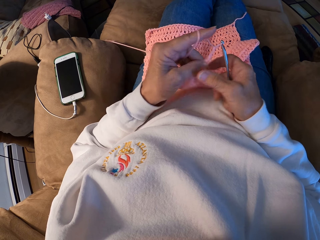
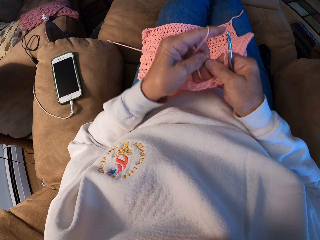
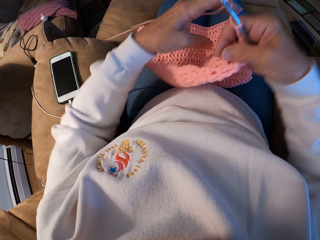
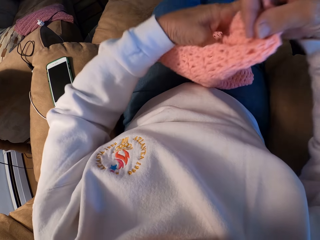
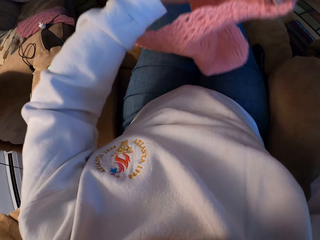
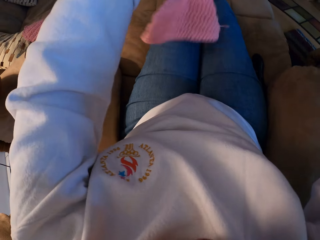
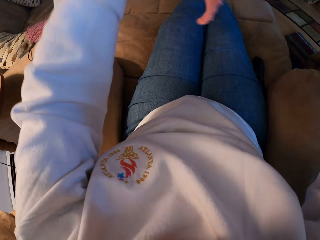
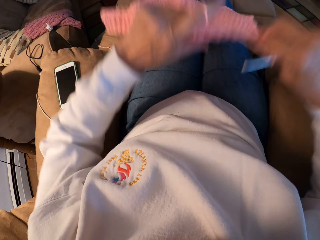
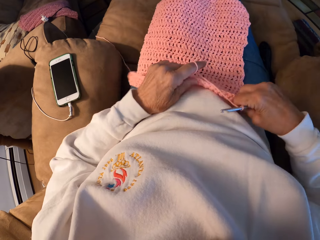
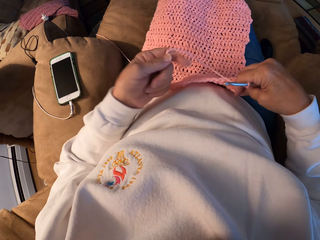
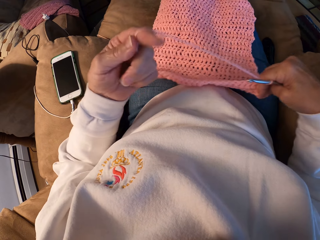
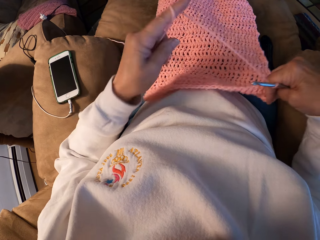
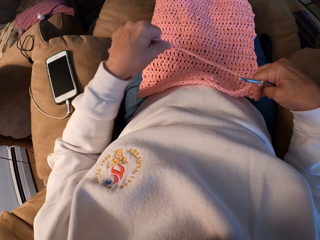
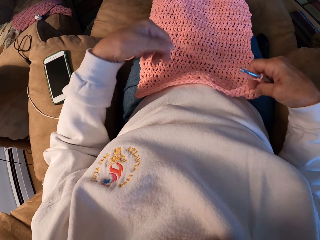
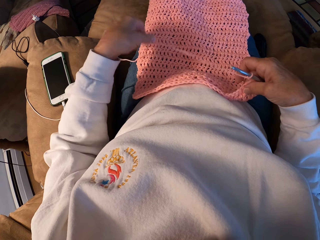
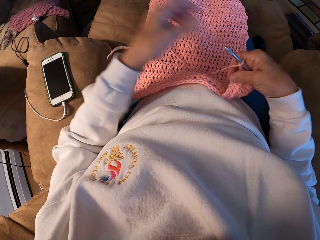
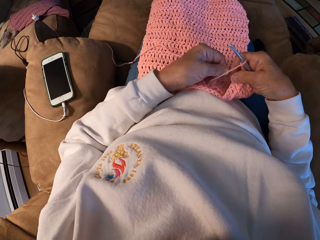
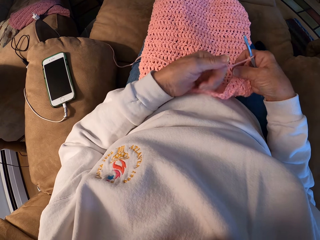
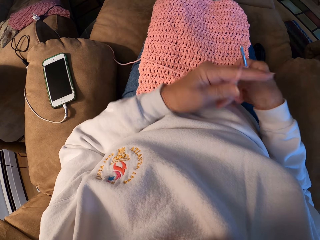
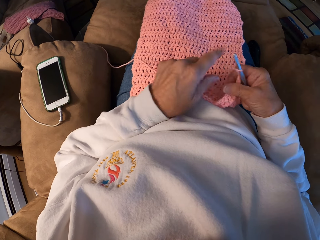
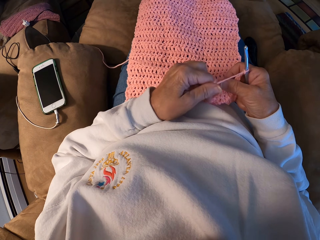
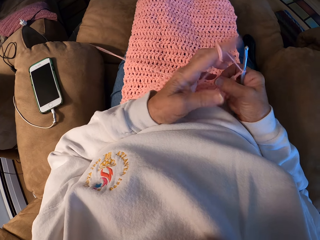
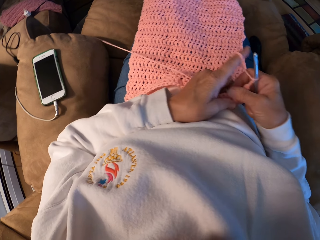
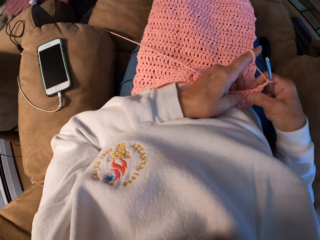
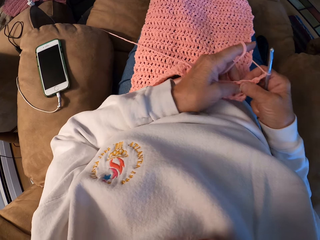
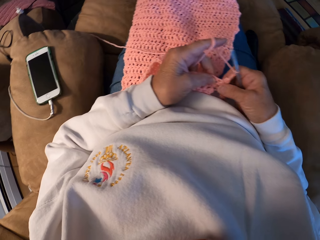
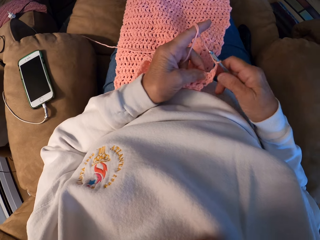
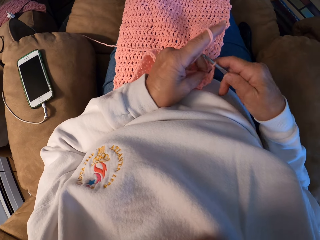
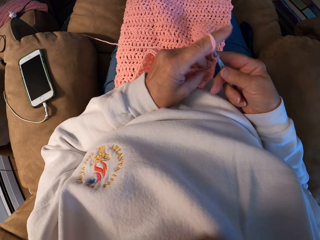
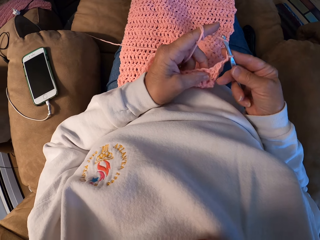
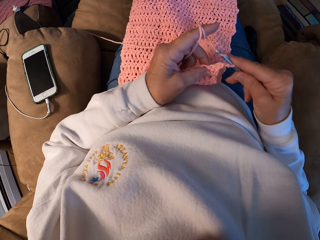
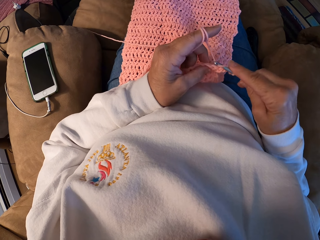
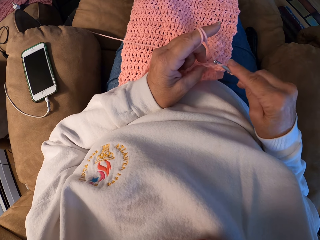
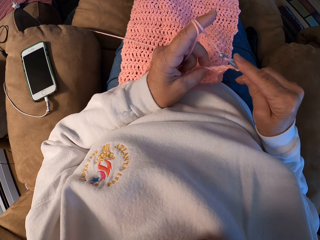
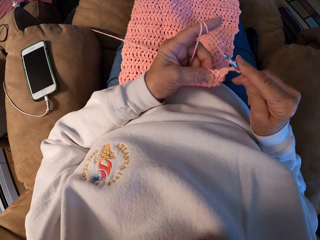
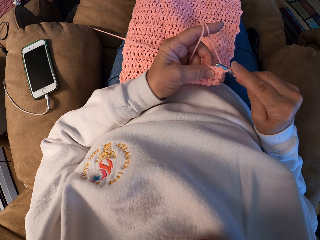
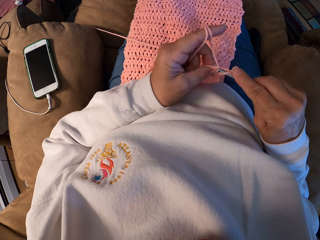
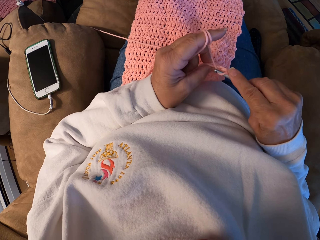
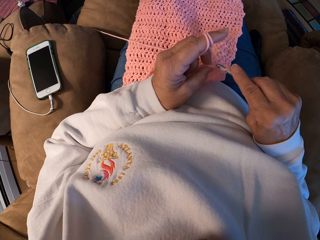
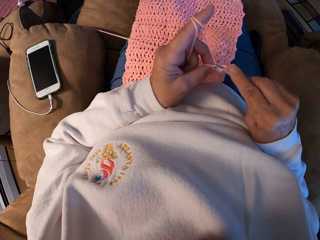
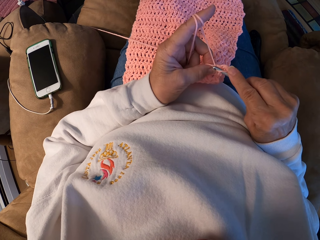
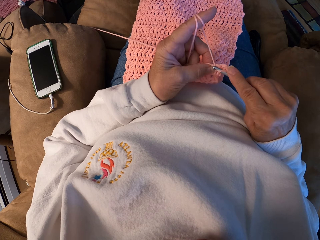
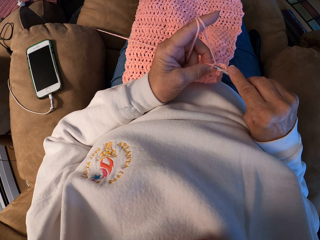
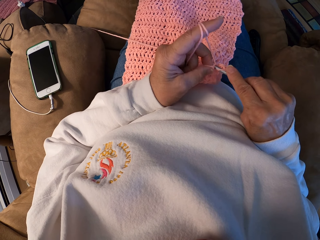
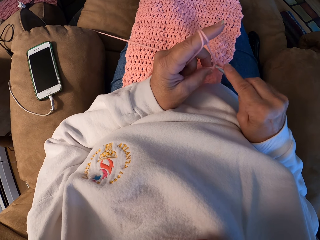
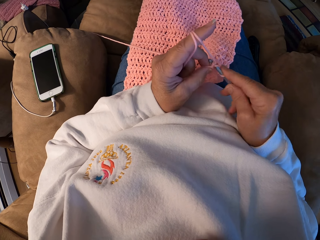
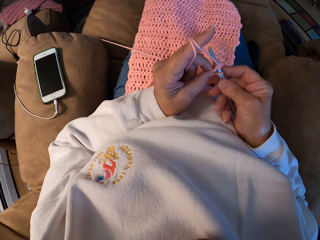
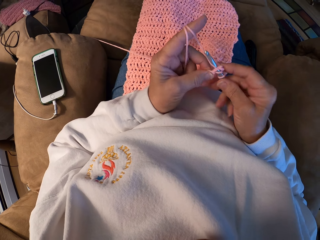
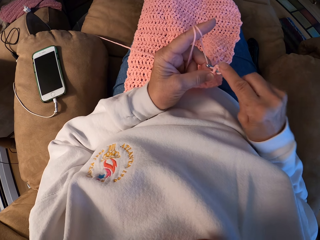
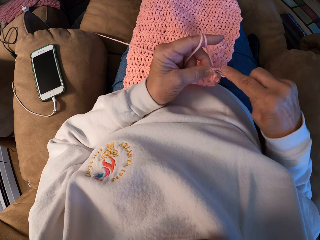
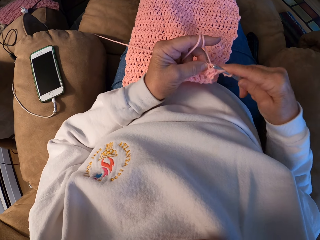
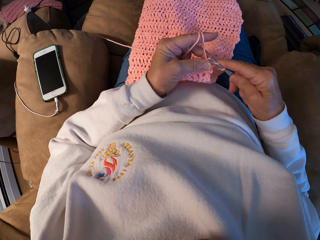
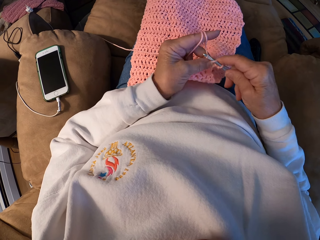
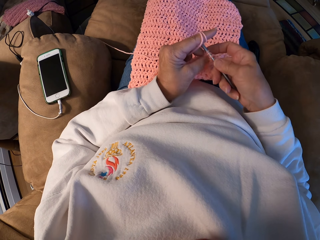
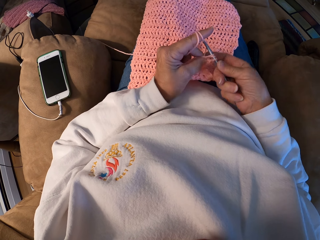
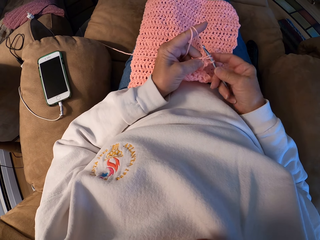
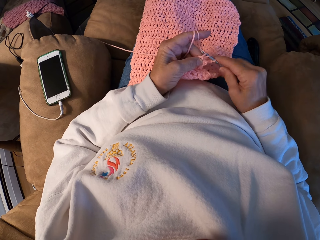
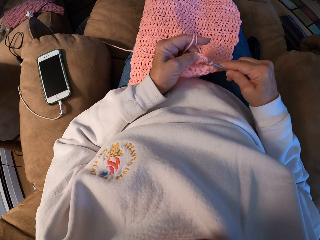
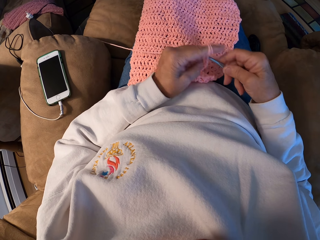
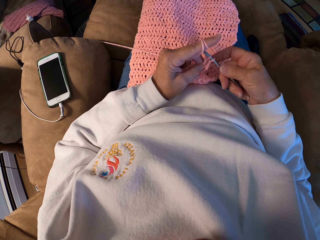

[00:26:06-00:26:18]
The camera wearer adjusts the crocheted yarn and turns the garment. She rolls the yarn with her left index finger and crochets the yarn with the crochet hook.

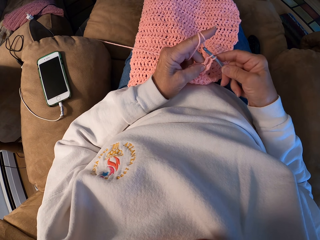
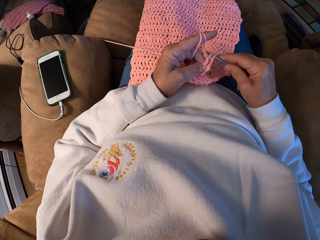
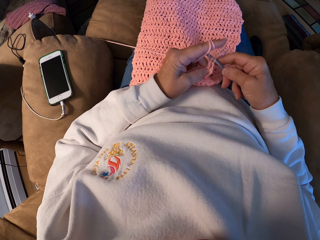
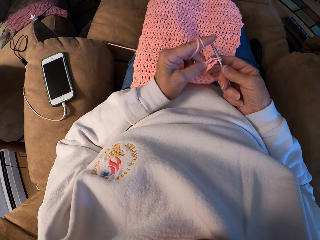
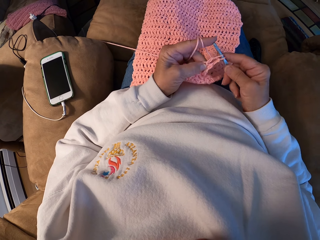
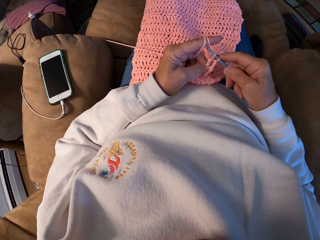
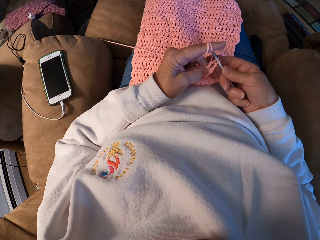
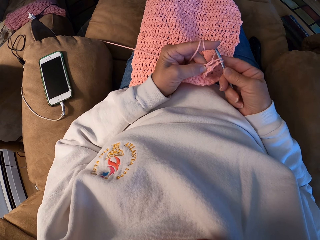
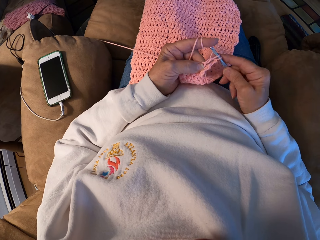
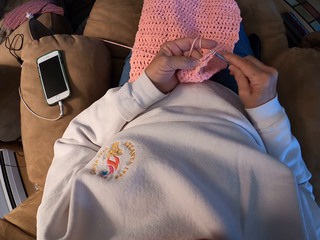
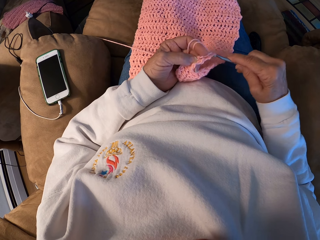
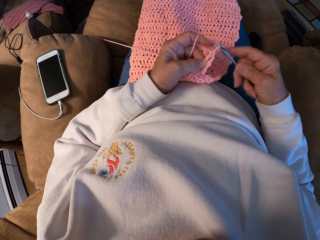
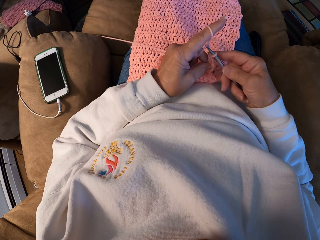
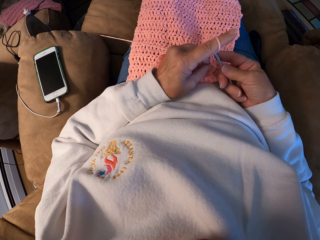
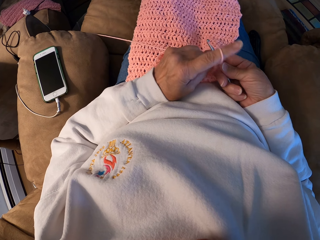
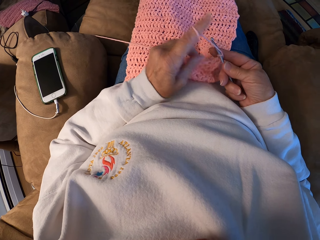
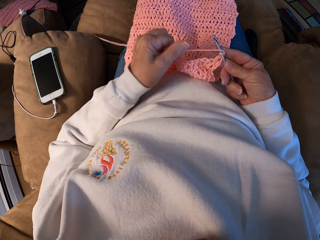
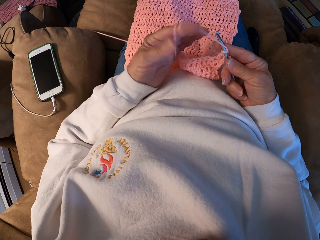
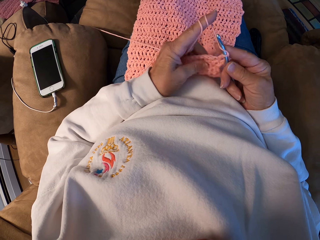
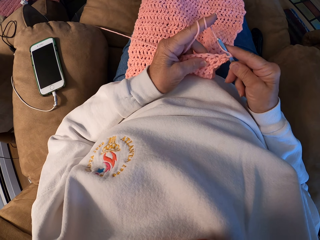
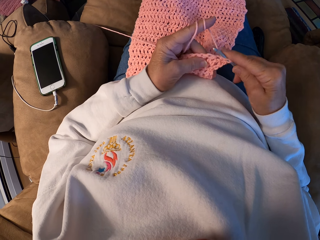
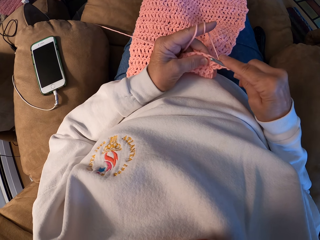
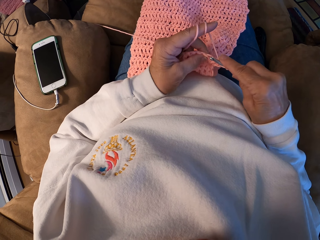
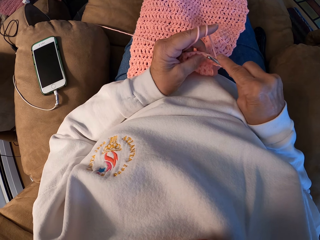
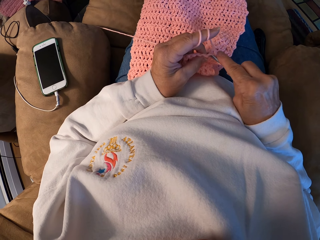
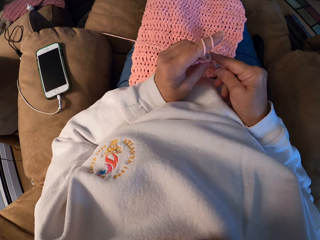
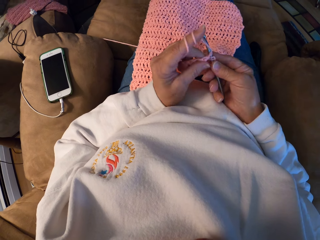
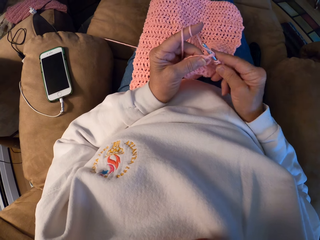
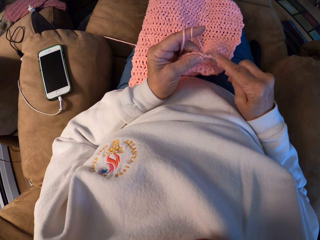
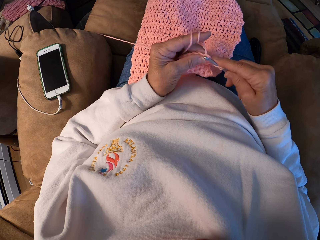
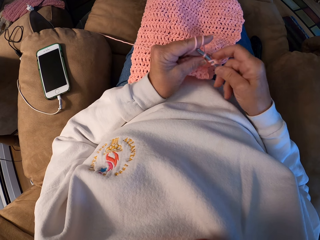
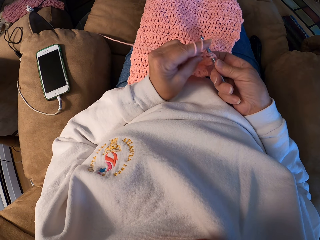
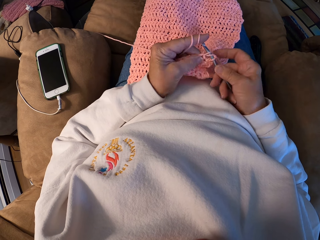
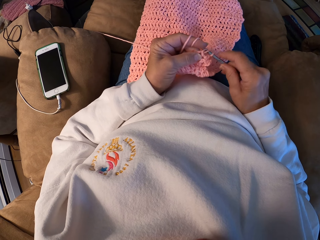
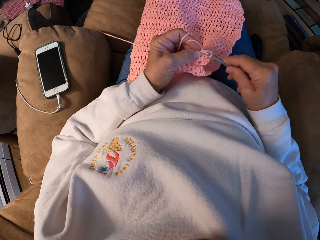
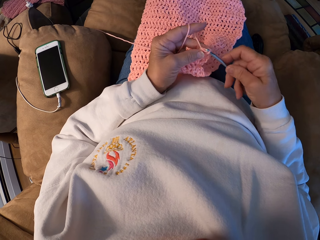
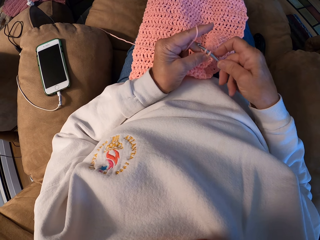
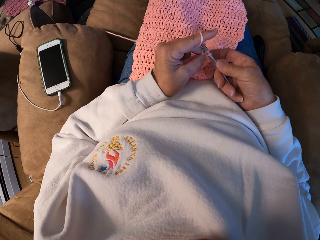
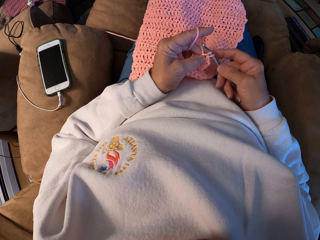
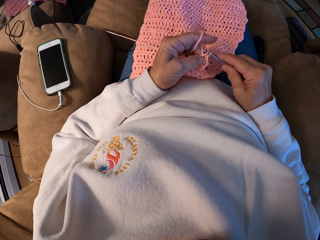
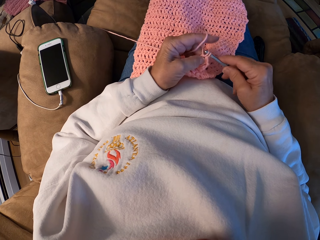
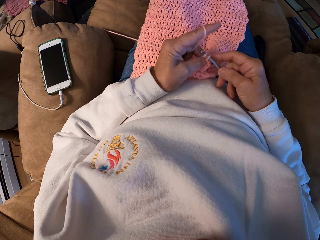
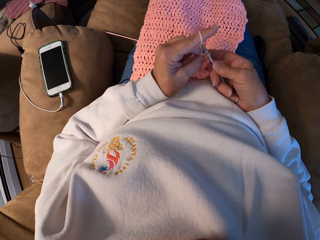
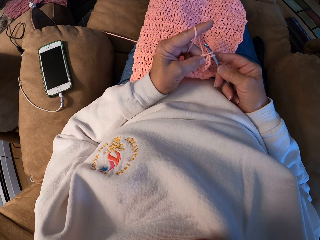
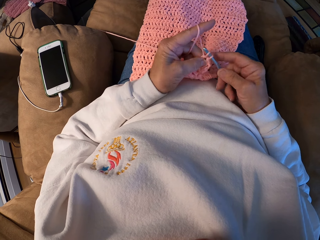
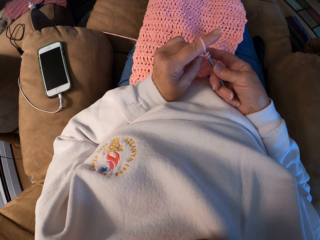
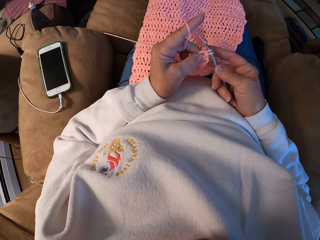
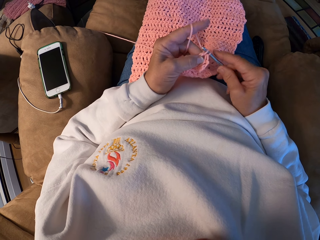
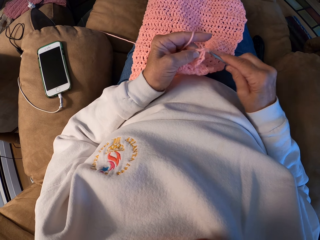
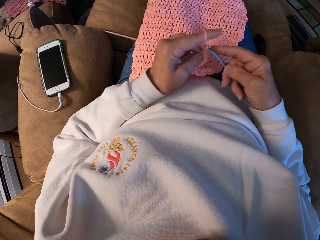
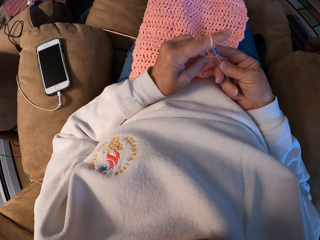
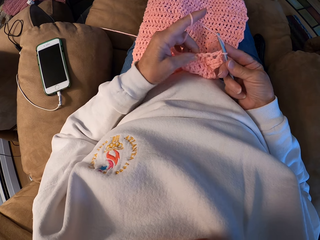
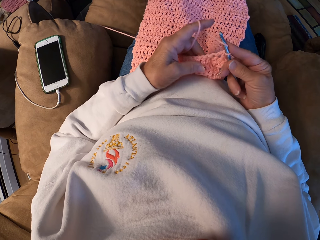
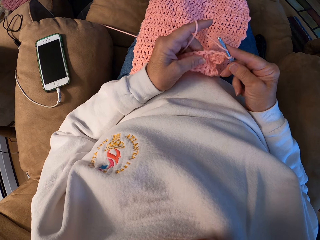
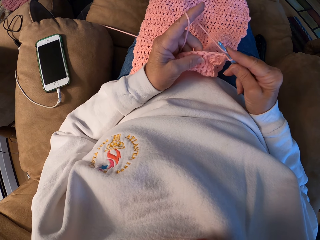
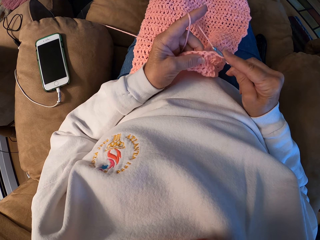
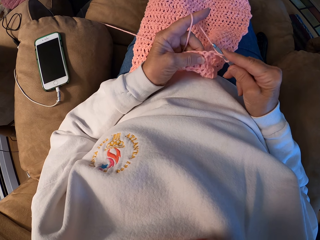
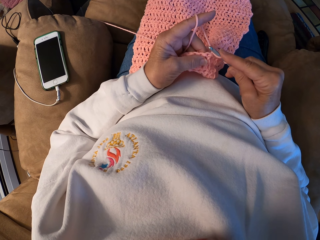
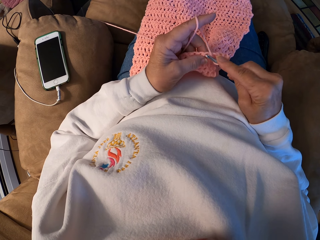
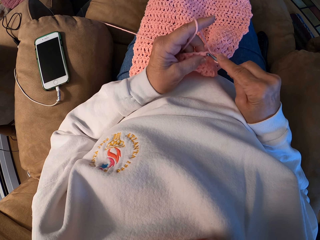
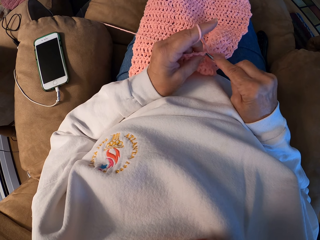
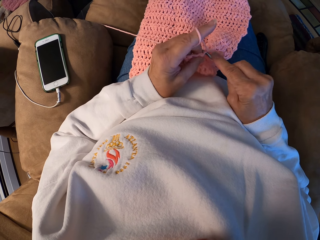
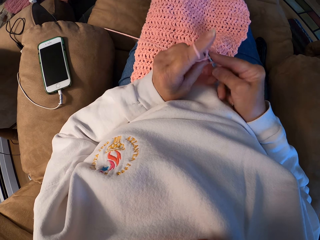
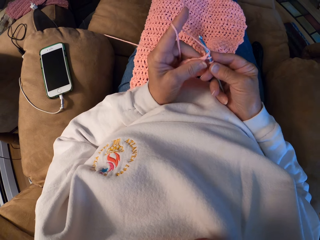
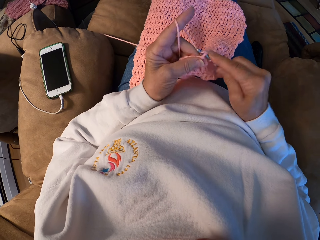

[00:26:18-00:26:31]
The camera wearer rolls the yarn with her left index finger and crochets the yarn with the crochet hook.
